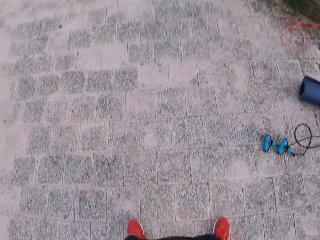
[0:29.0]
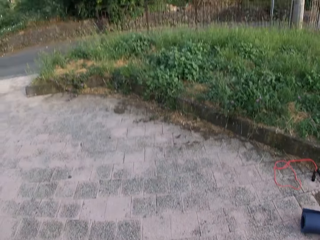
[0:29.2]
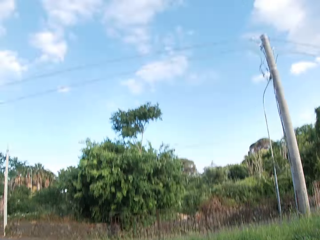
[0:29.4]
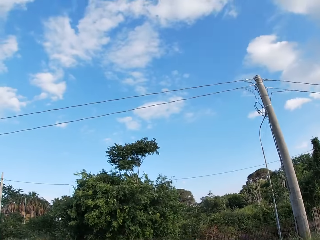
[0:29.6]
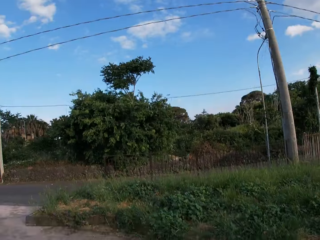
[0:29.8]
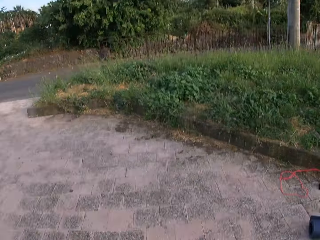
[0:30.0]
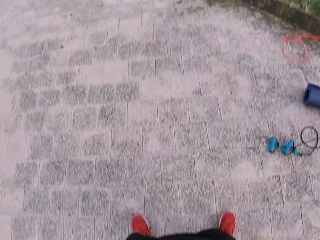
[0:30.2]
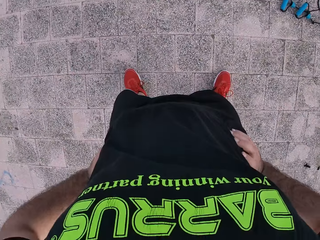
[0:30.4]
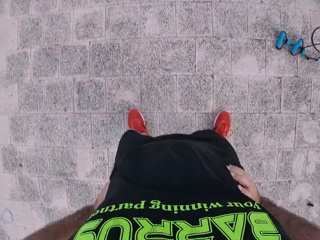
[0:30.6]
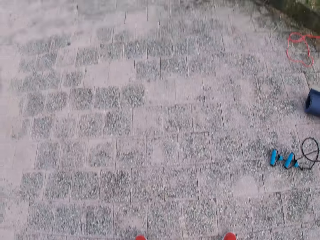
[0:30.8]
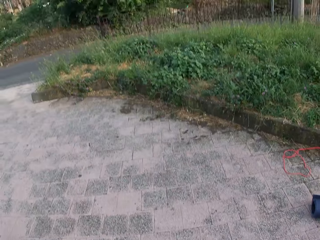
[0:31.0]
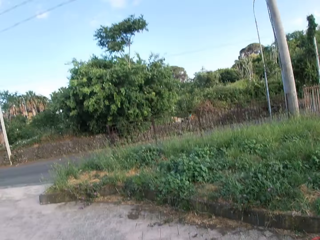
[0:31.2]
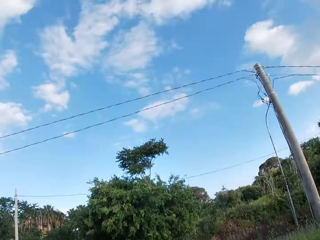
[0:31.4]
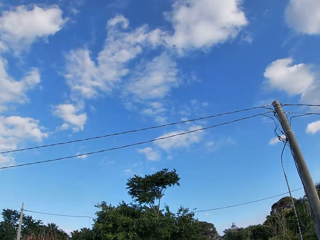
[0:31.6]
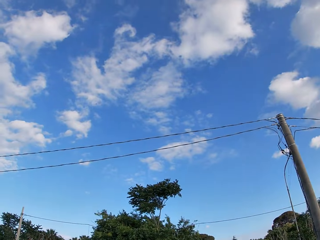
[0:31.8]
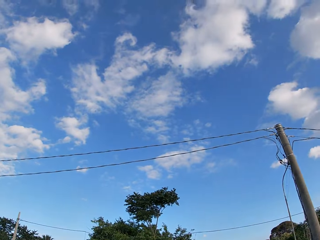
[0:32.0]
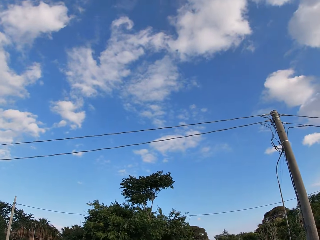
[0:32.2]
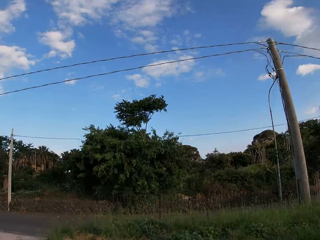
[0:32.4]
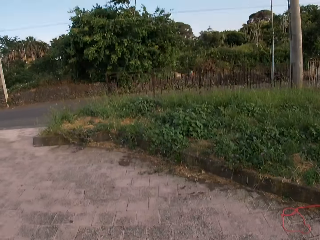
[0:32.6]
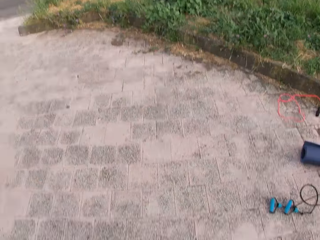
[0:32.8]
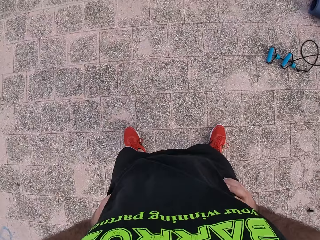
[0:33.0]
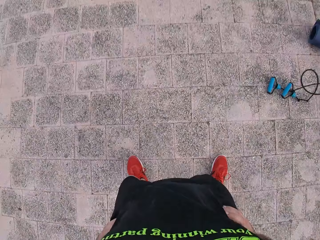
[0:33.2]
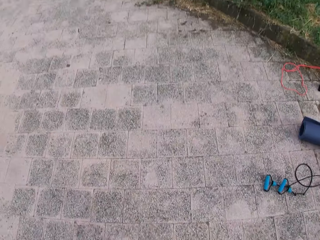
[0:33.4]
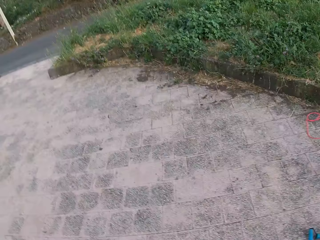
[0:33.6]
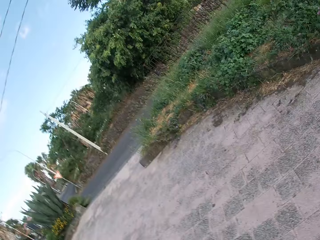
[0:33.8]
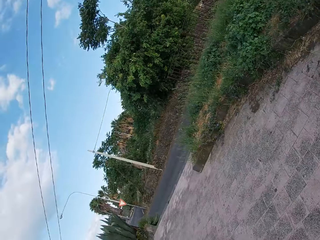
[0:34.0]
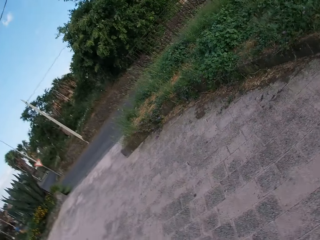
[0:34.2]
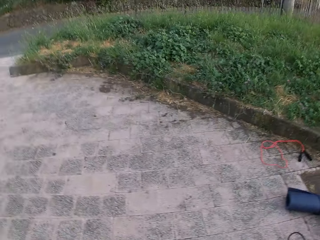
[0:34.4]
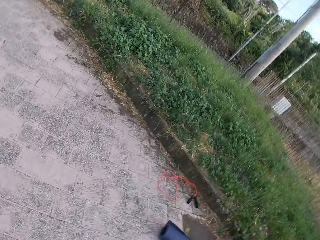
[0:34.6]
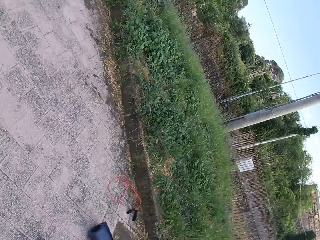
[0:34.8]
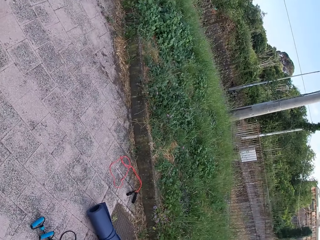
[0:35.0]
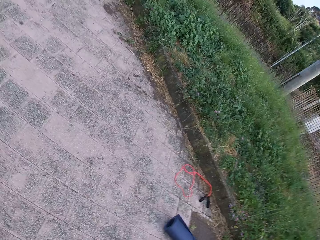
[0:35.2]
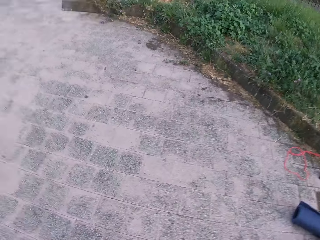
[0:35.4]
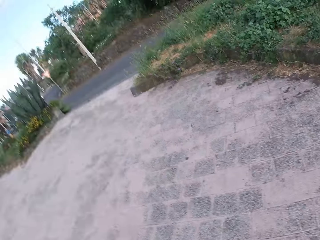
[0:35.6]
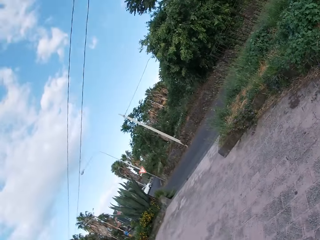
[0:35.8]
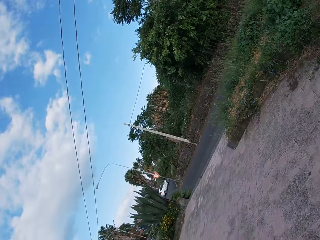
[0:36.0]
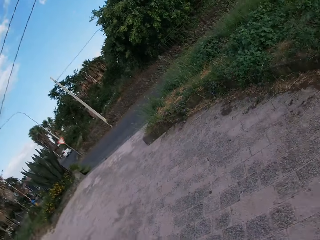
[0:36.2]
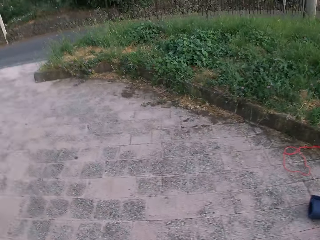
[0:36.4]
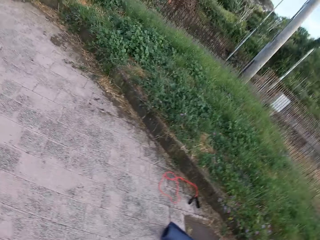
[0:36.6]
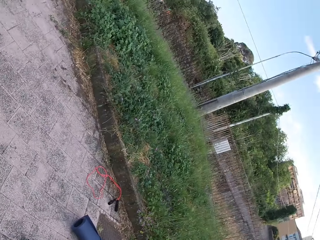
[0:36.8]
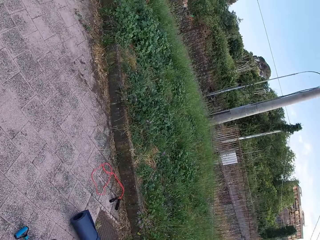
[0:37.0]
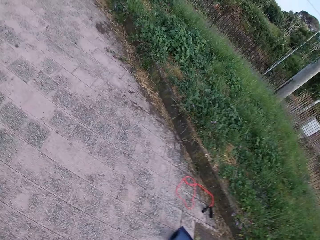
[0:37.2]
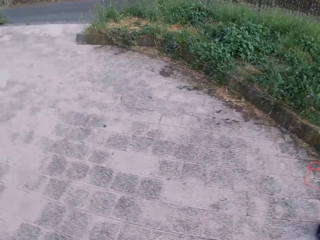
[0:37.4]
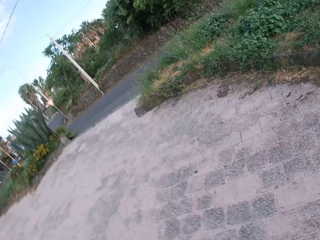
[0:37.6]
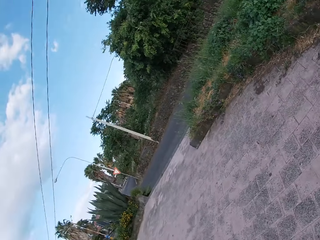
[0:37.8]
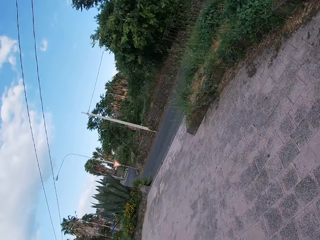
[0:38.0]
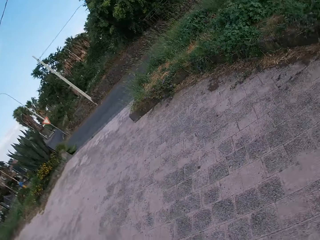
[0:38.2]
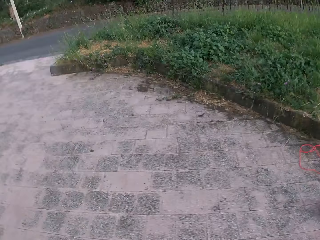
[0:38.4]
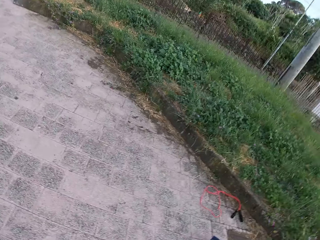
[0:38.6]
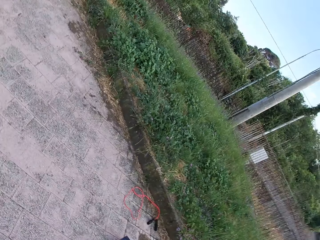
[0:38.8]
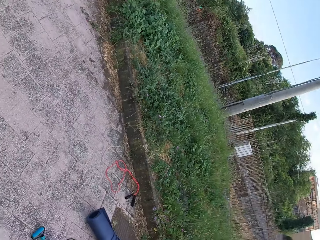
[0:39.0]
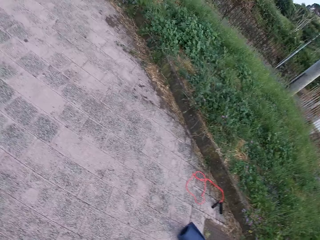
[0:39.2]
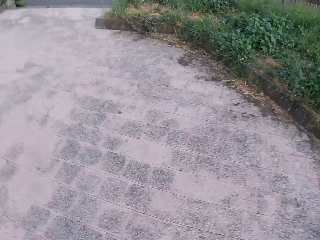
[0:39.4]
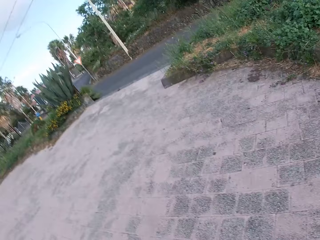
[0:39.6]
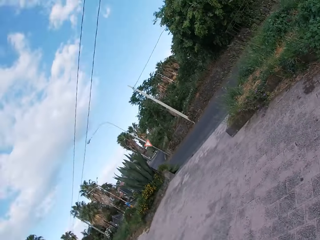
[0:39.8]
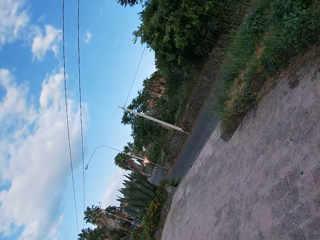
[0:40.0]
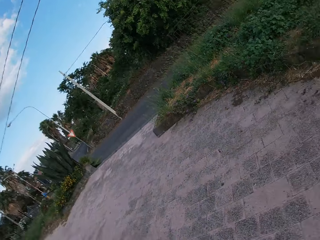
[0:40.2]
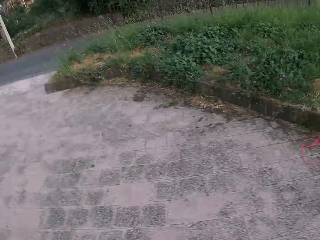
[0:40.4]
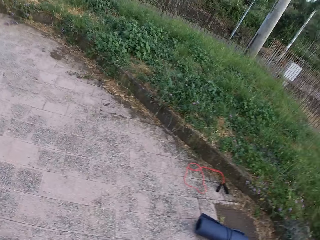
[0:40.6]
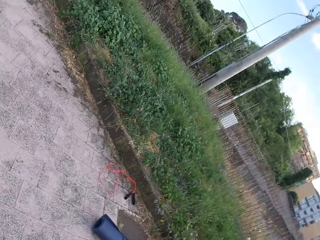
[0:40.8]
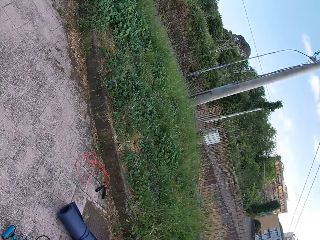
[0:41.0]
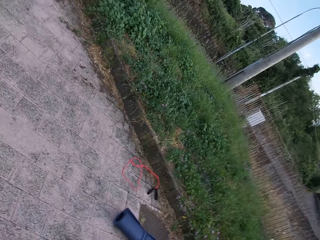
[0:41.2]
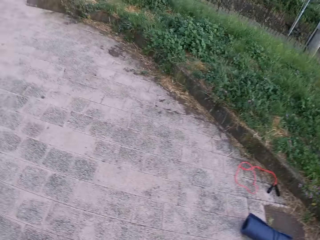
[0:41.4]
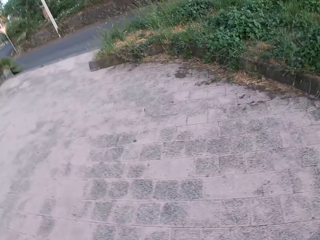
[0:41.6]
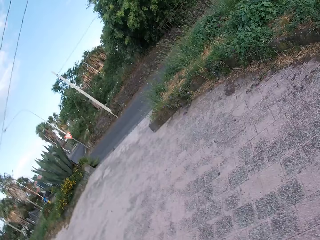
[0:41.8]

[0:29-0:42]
The camera wearer looks at the sky. He looks around. He swings his waist sideways.

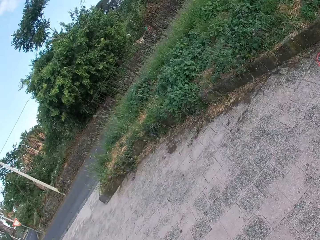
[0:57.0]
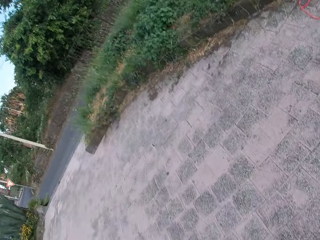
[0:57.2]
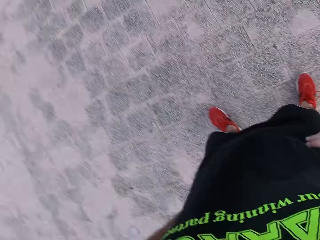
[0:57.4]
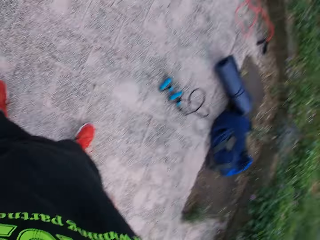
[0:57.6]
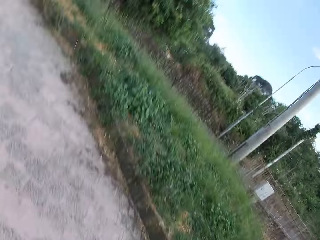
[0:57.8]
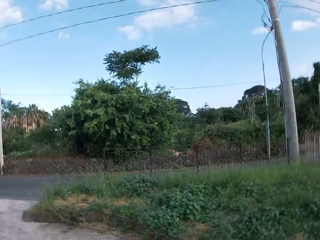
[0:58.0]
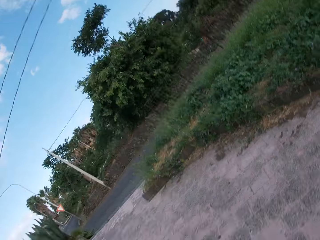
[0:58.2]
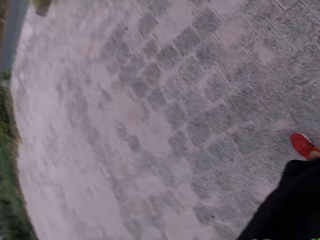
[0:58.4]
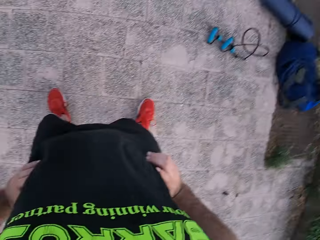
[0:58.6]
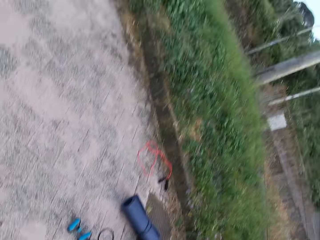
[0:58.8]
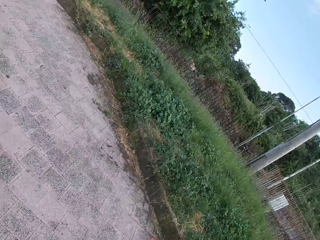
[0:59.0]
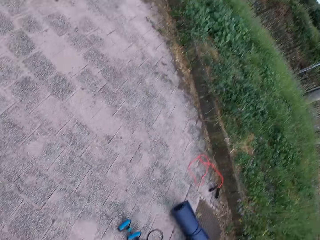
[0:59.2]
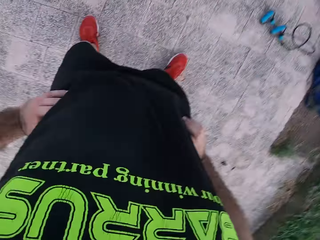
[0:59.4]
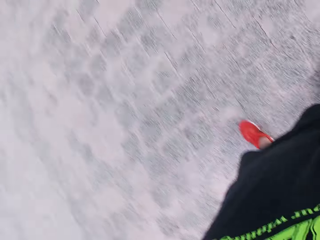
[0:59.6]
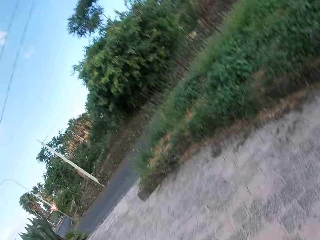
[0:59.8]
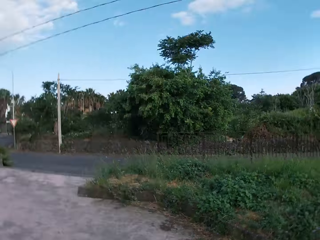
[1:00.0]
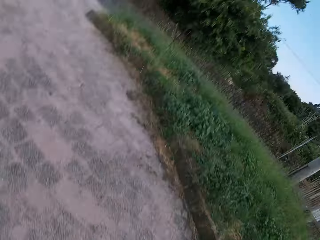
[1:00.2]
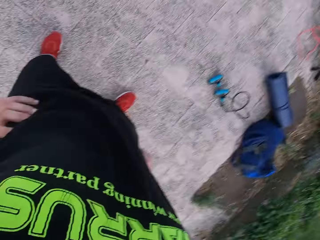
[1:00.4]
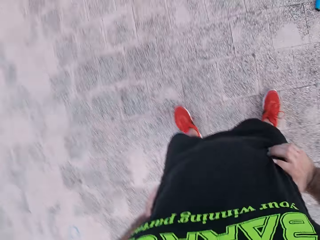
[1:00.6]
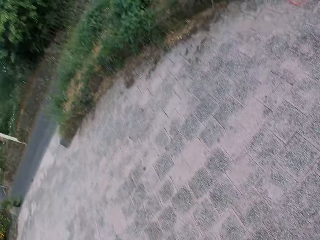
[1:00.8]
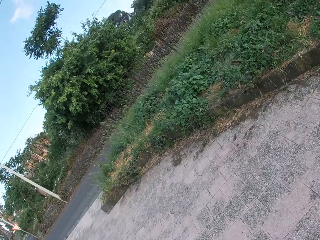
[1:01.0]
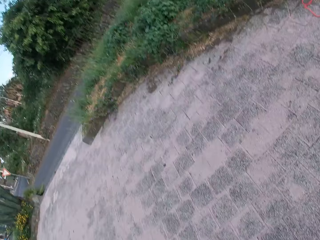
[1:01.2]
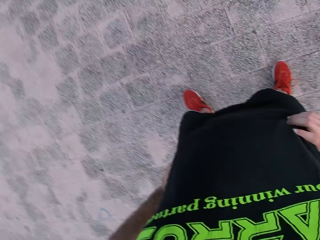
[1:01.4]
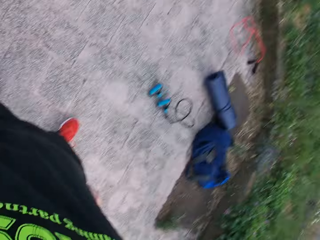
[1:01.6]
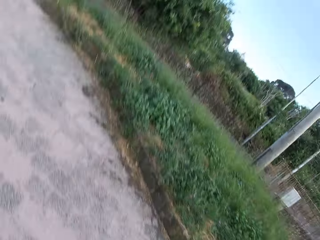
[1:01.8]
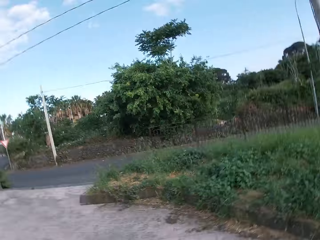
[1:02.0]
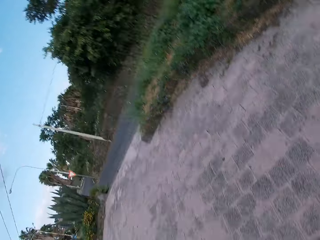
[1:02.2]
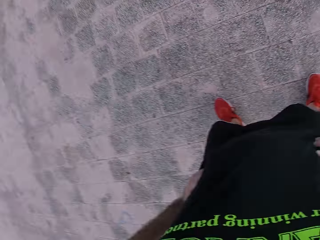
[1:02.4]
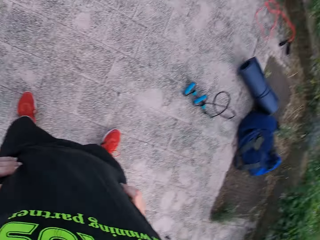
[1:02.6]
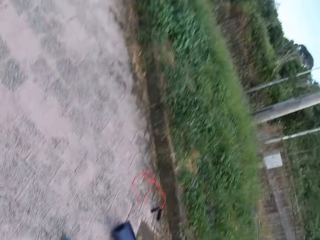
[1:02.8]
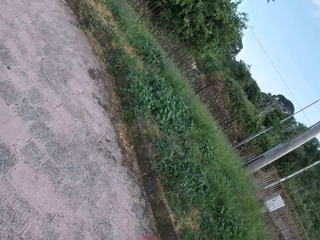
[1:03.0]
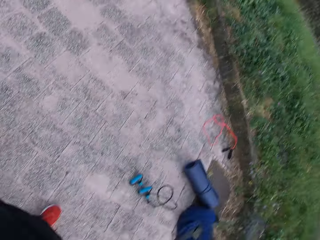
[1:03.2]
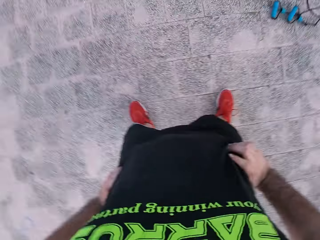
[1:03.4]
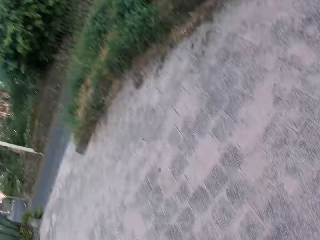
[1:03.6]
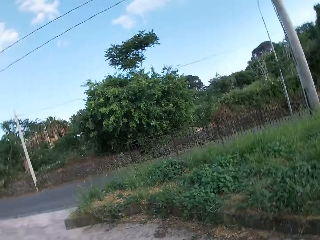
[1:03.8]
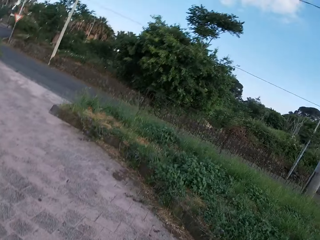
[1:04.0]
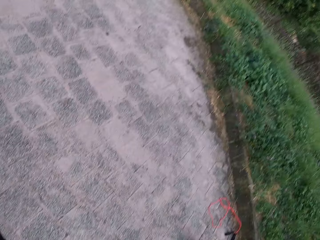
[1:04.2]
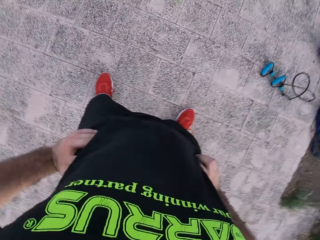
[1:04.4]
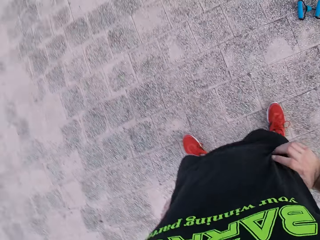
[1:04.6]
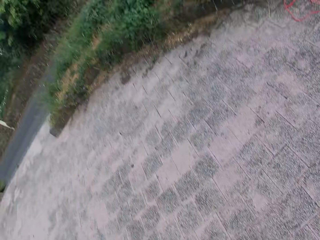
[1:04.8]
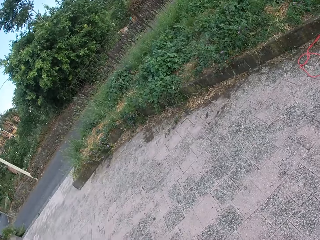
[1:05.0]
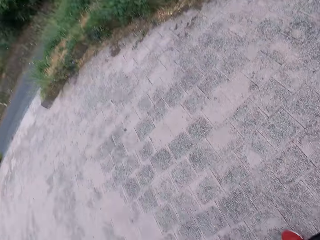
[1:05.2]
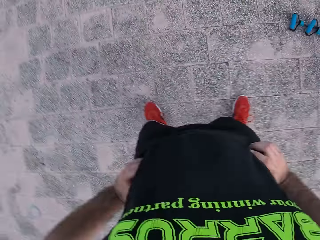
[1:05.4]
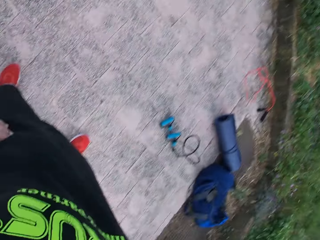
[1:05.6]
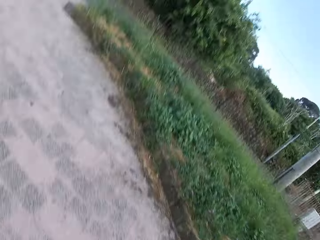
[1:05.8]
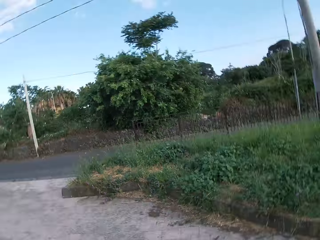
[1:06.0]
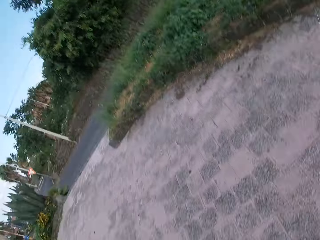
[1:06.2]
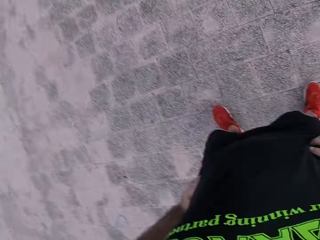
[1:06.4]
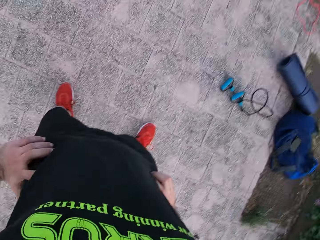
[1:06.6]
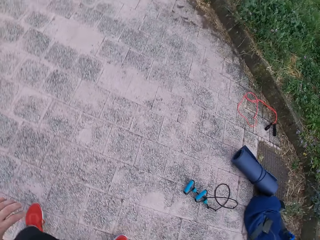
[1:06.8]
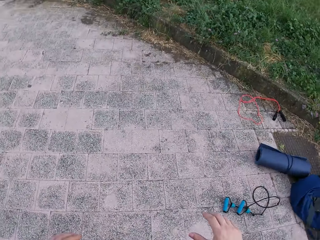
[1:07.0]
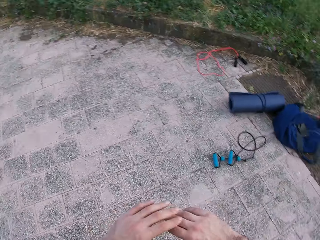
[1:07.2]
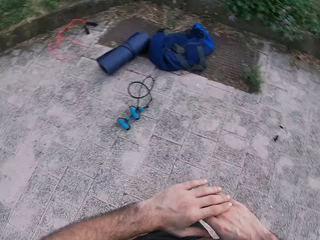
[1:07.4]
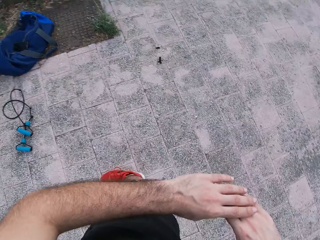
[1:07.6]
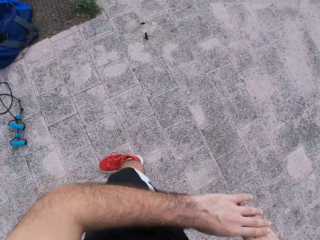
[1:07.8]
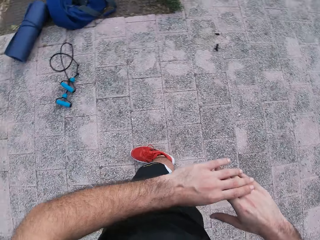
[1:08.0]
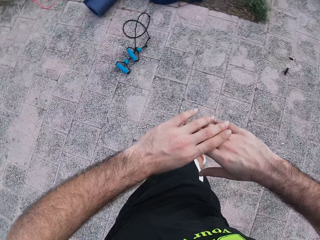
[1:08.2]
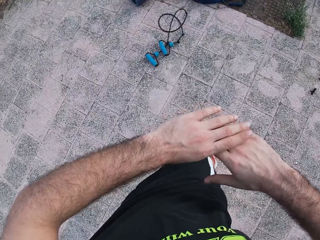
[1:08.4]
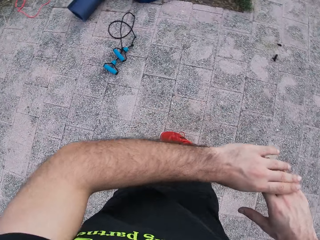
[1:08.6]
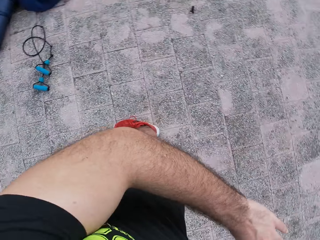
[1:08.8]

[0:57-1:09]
The camera wearer swings his waist 360 degrees. He stretches both hands.
